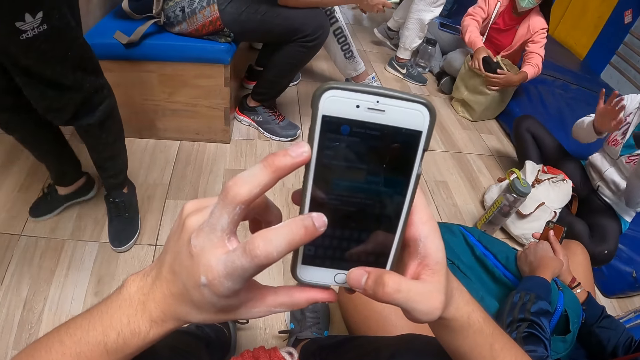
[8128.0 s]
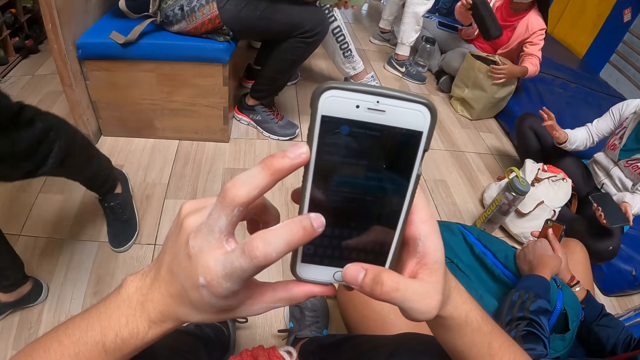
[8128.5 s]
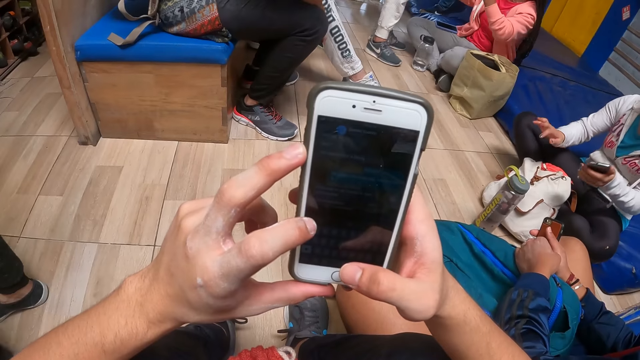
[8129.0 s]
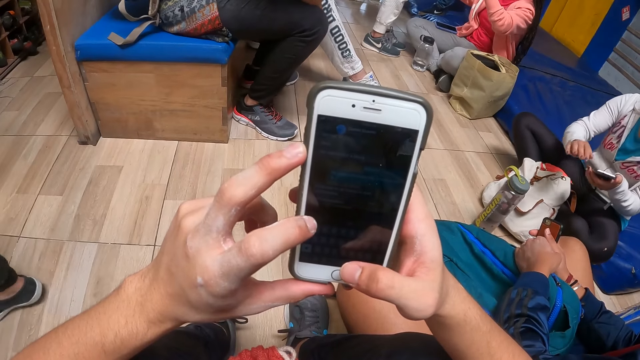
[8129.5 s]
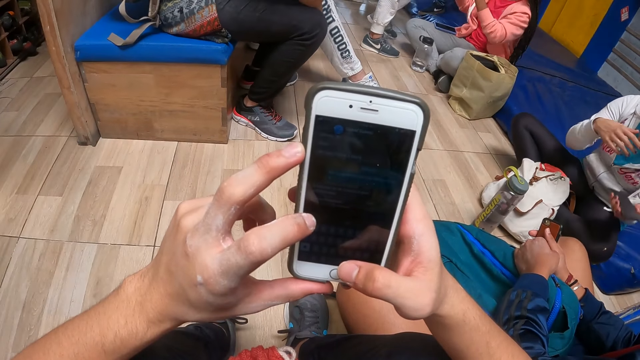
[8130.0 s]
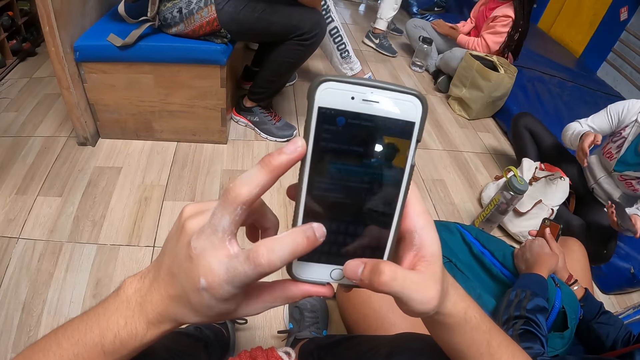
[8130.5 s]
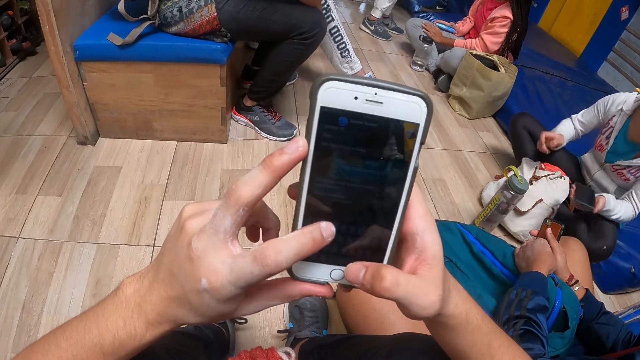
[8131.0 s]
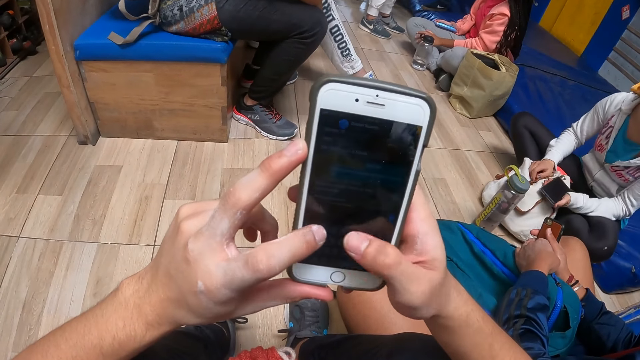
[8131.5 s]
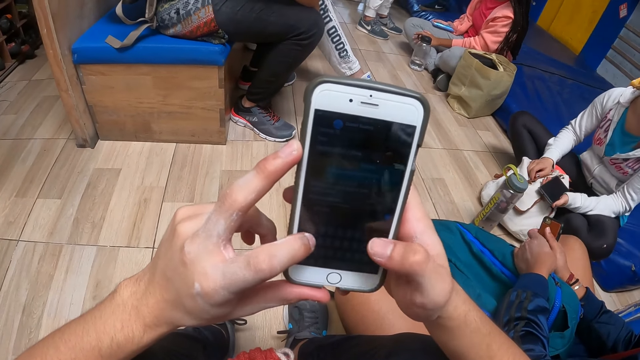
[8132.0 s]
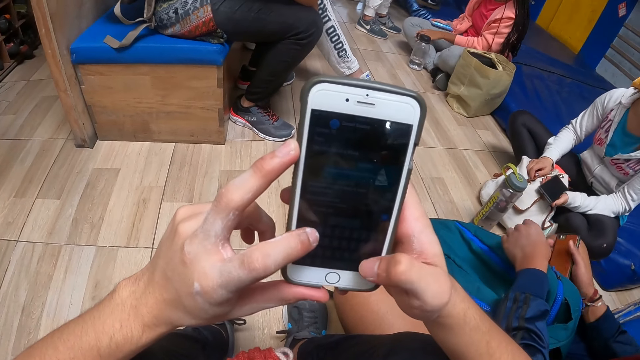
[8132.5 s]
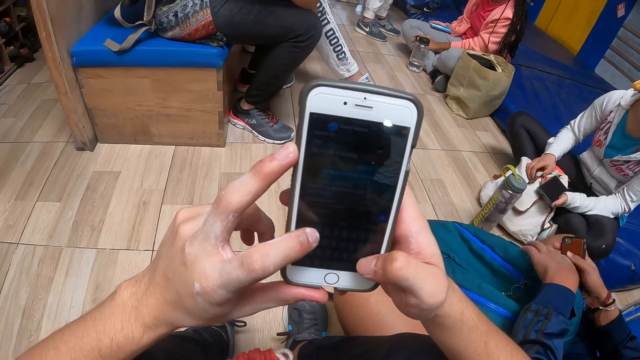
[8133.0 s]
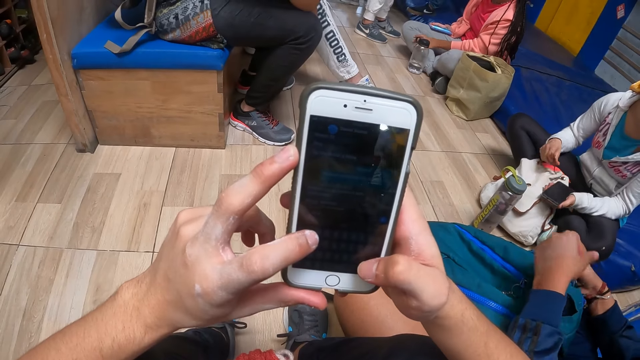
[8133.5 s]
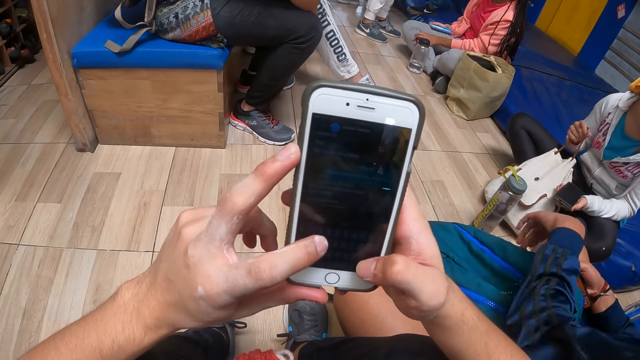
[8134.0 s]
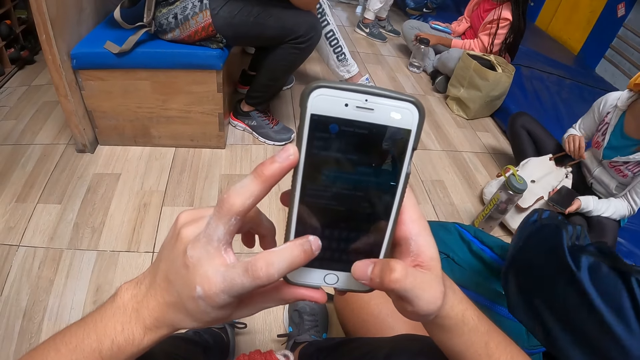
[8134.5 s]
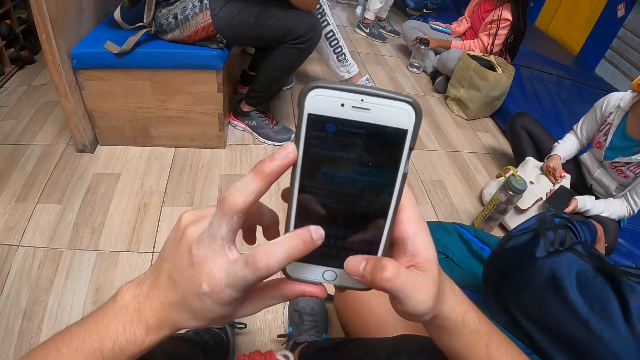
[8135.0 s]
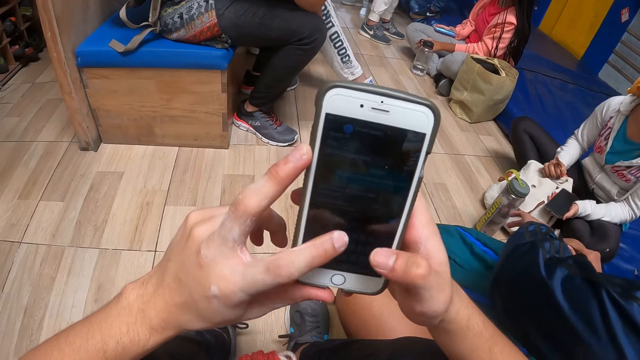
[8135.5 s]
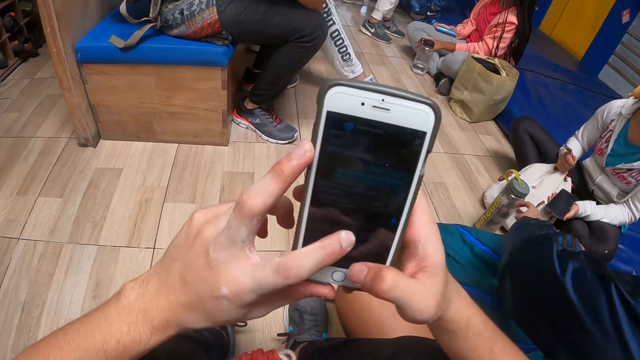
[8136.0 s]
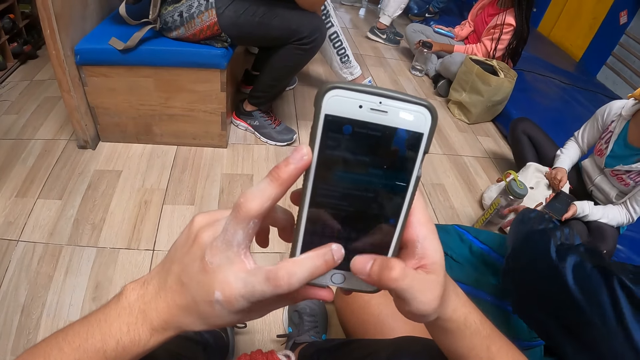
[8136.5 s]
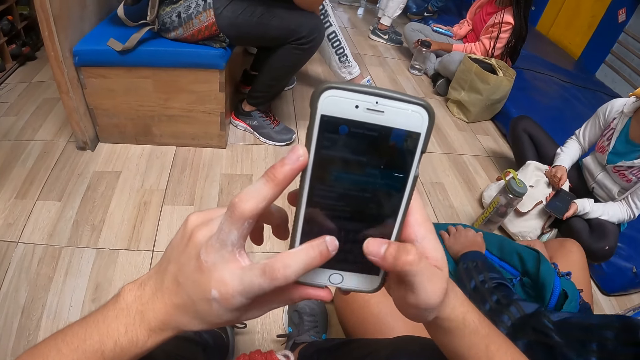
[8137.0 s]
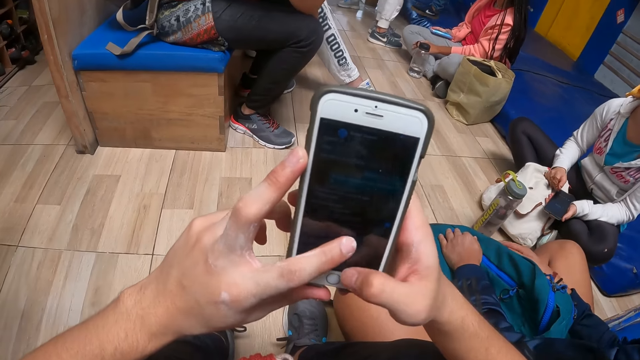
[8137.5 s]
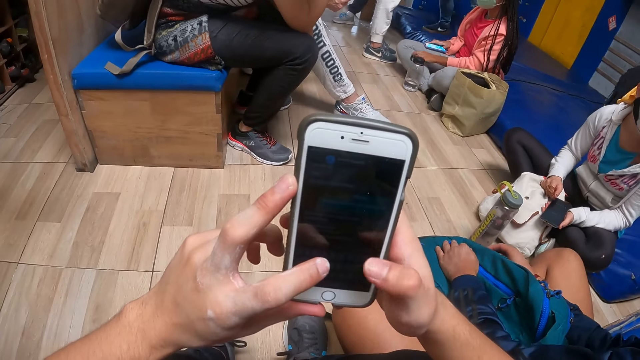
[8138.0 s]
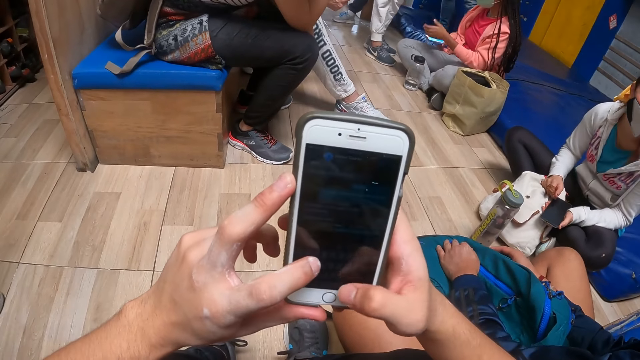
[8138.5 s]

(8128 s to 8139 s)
A man walks around. A woman moves the hands. The camera wearer uses the phone. Another man touches the bag. The woman touches the bag. The camera wearer uses the phone.

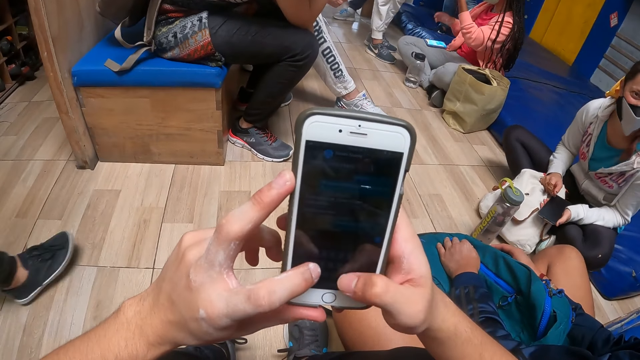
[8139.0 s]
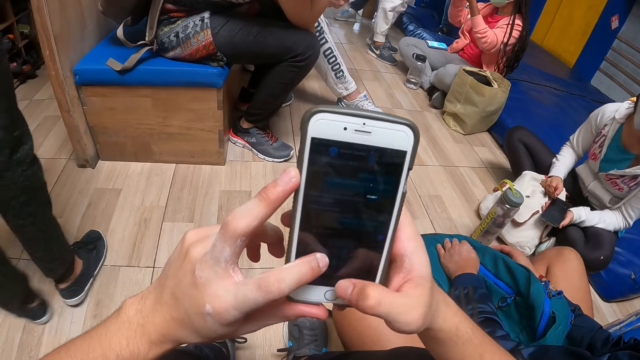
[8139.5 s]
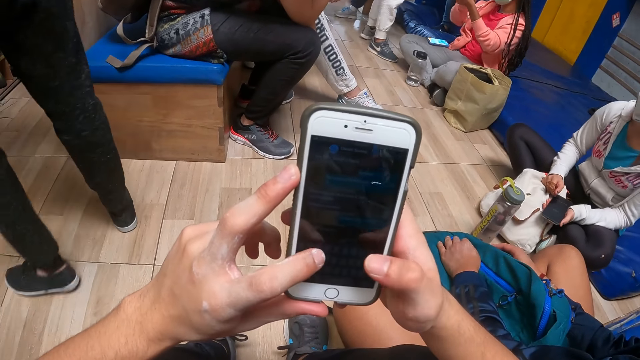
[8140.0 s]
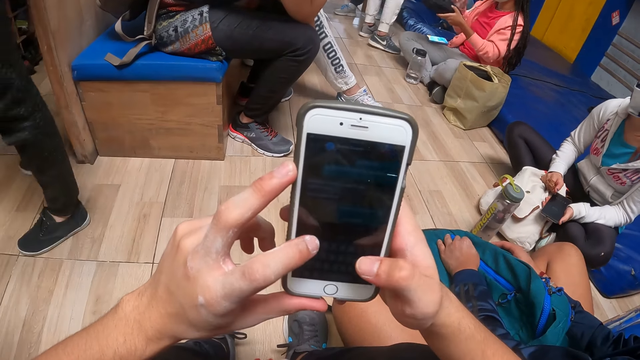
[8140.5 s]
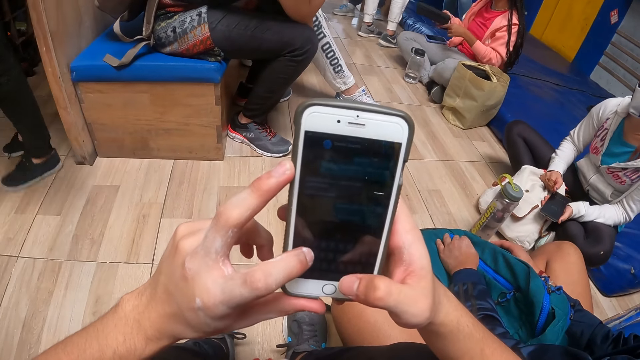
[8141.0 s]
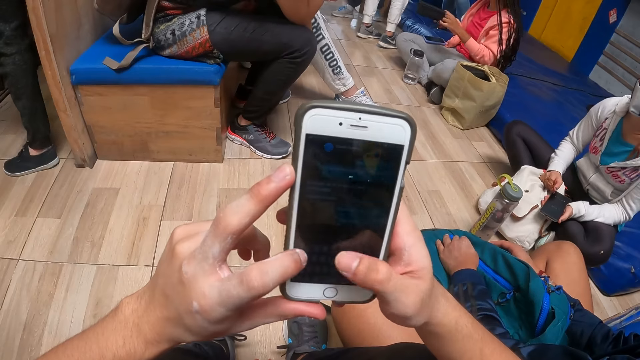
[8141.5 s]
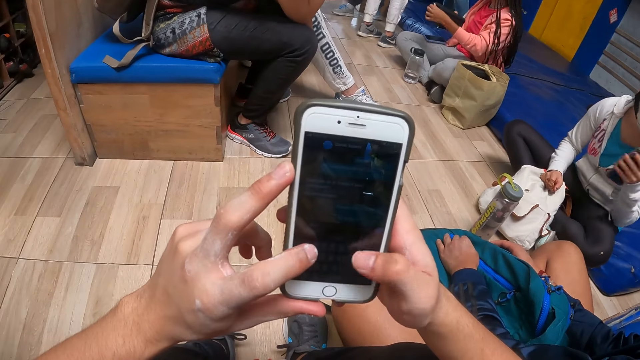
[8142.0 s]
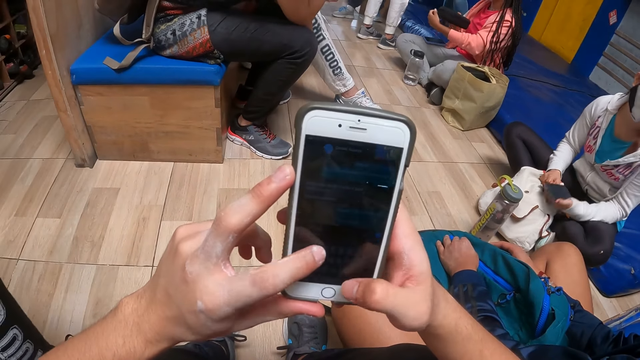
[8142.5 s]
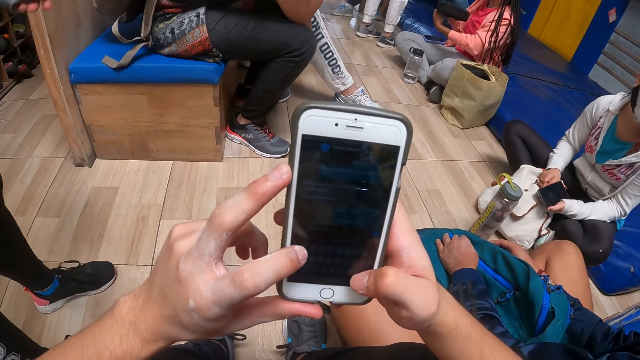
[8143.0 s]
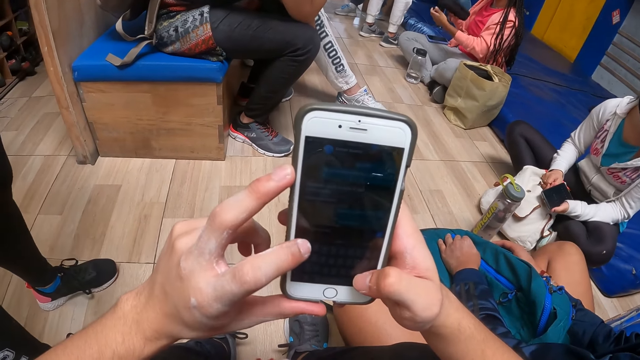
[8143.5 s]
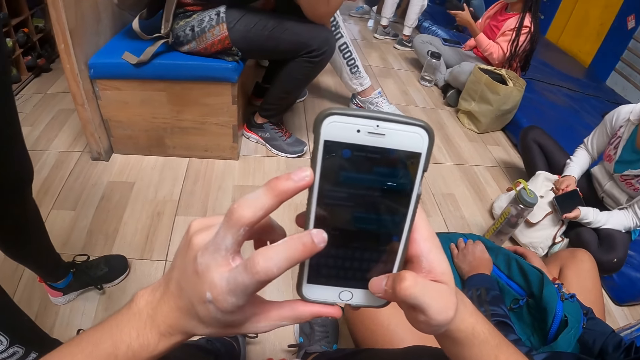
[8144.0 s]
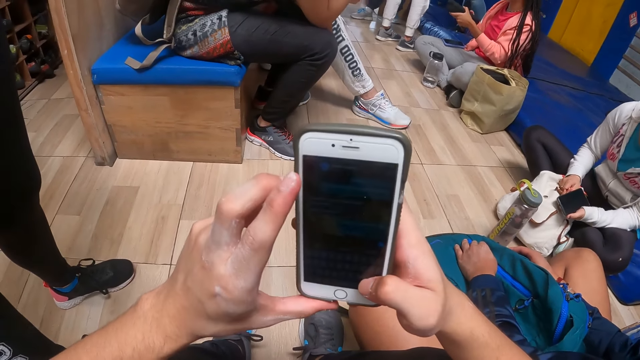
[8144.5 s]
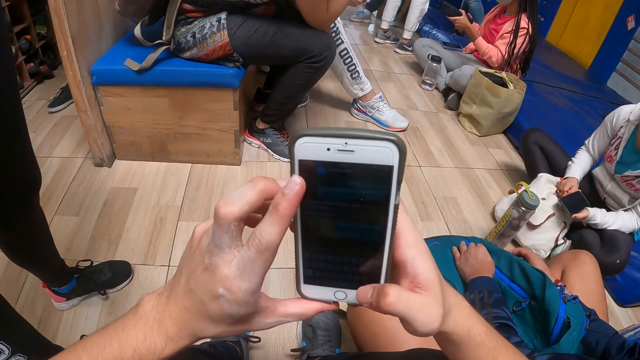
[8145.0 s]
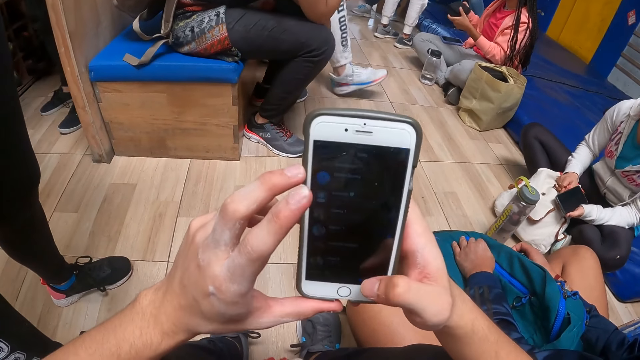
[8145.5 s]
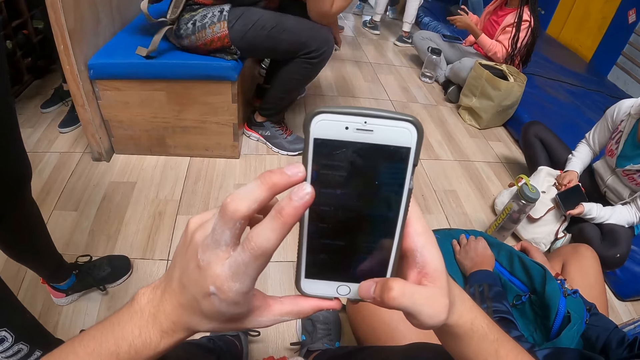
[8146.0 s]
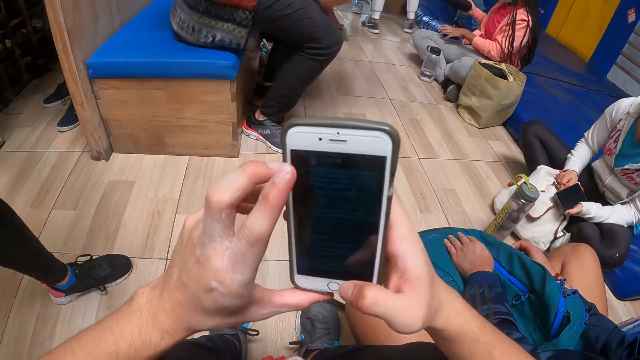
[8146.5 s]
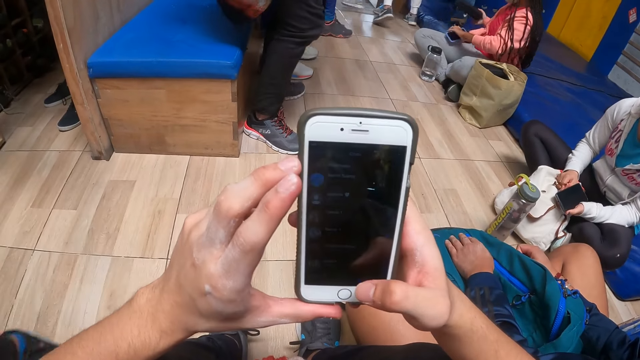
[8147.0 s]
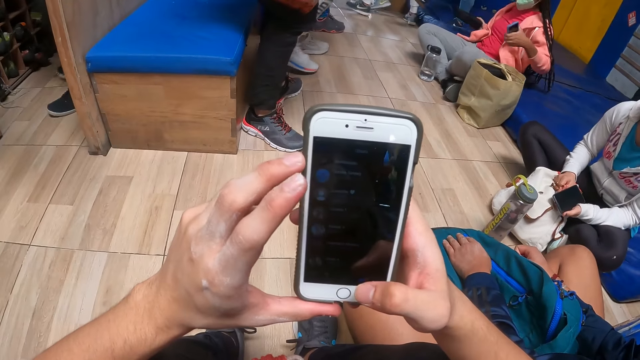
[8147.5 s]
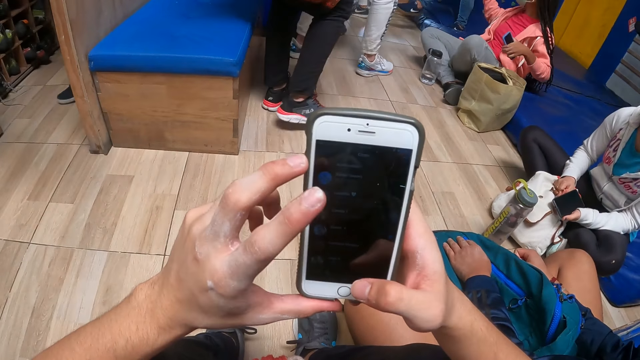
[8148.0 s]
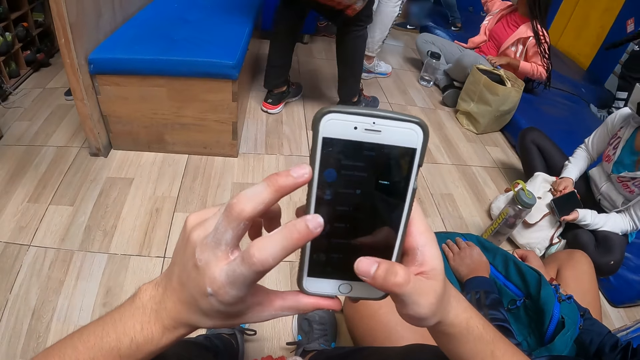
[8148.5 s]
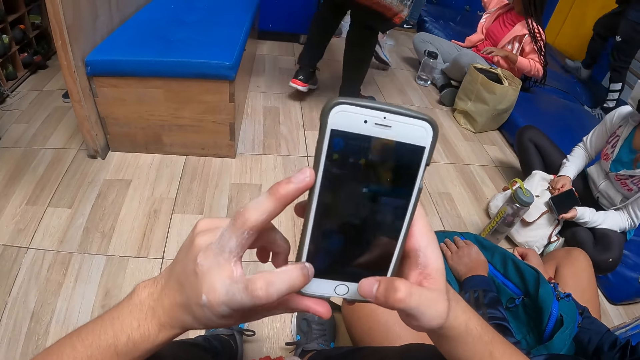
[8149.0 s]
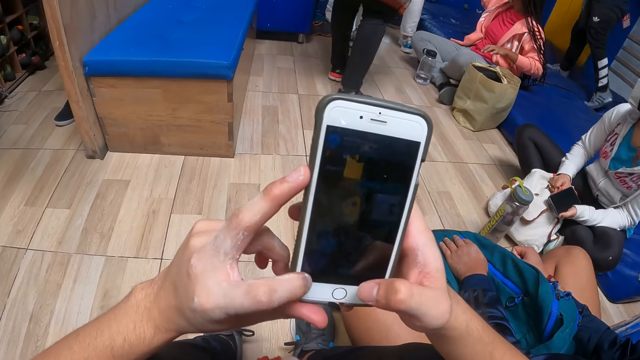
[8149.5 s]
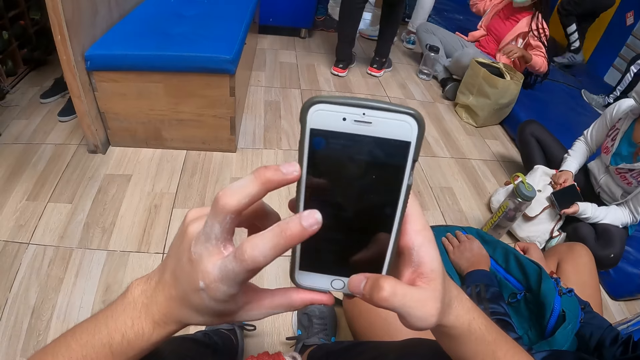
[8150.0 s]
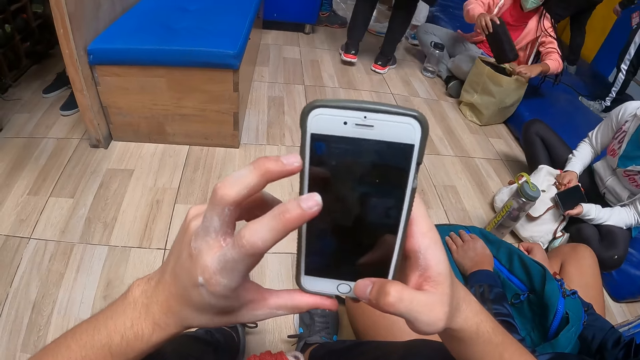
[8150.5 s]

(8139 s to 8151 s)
A woman lifts the hands. The camera wearer uses the phone. A man walks around. The camera wearer uses the phone. Another man walks around. The camera wearer uses the phone.
